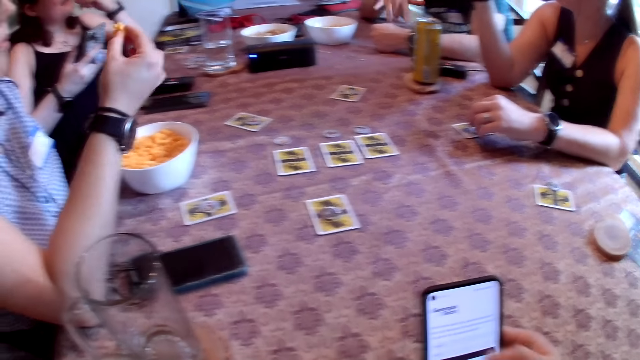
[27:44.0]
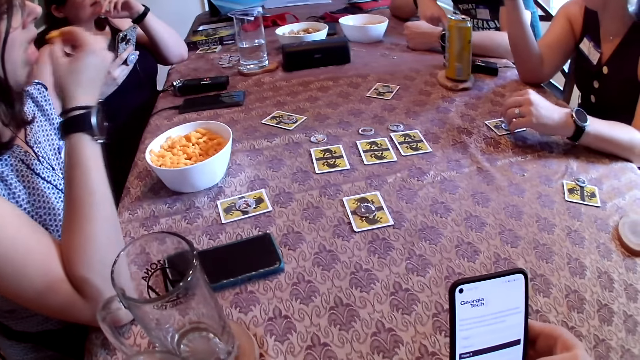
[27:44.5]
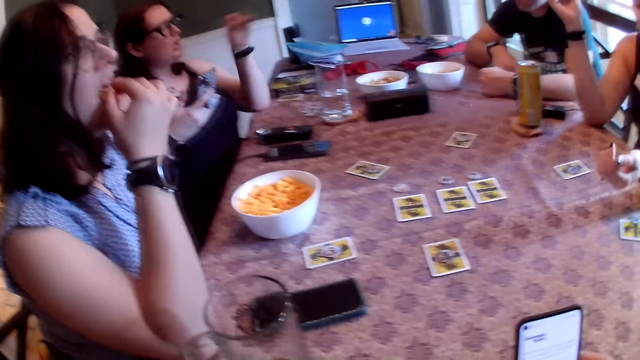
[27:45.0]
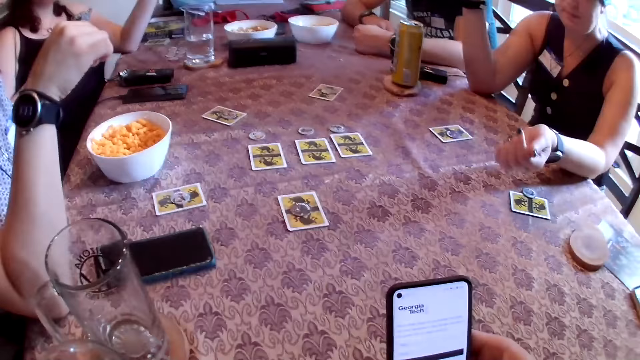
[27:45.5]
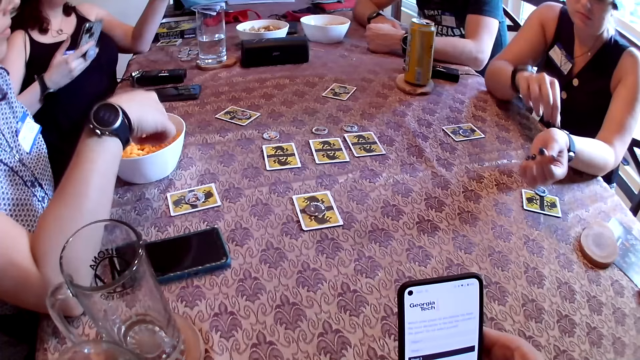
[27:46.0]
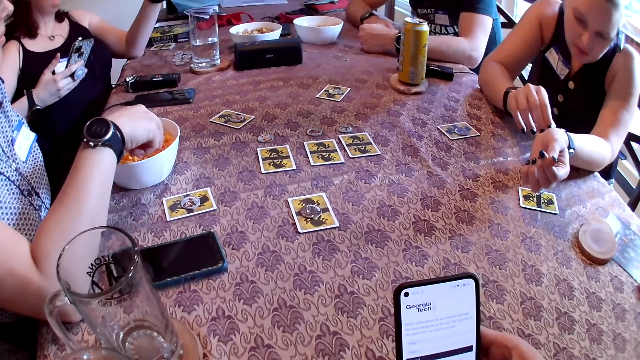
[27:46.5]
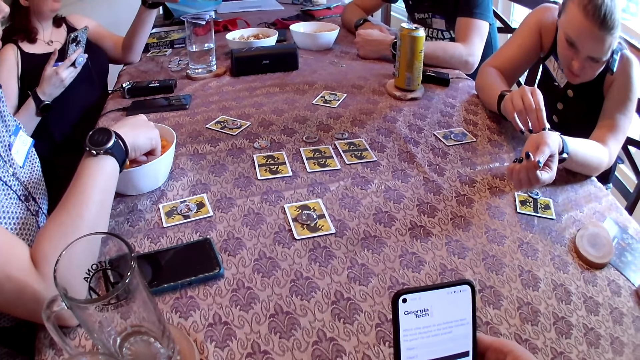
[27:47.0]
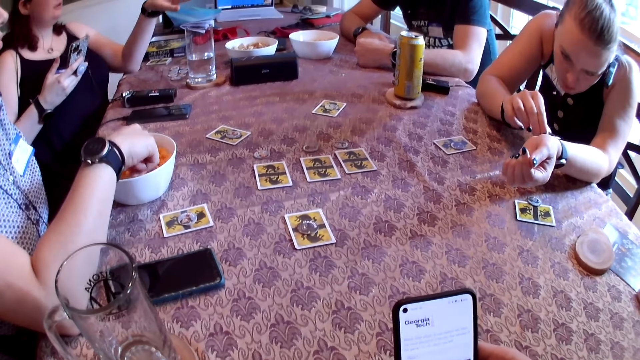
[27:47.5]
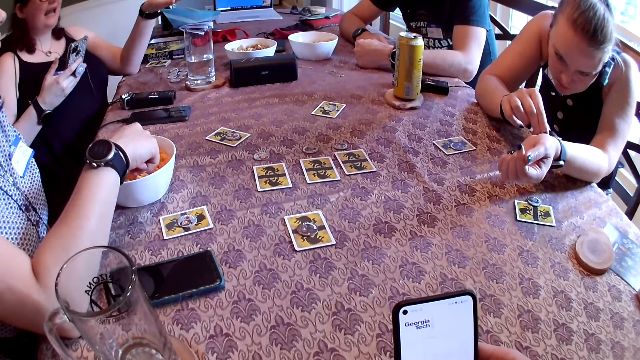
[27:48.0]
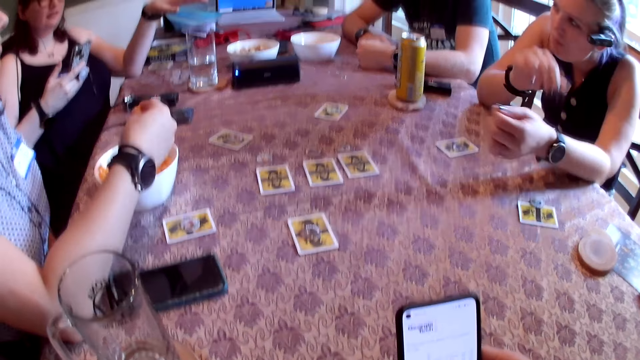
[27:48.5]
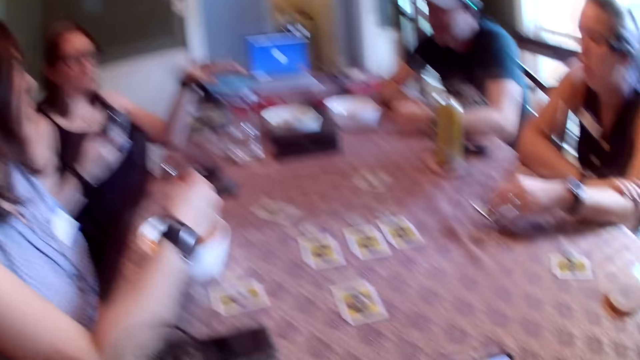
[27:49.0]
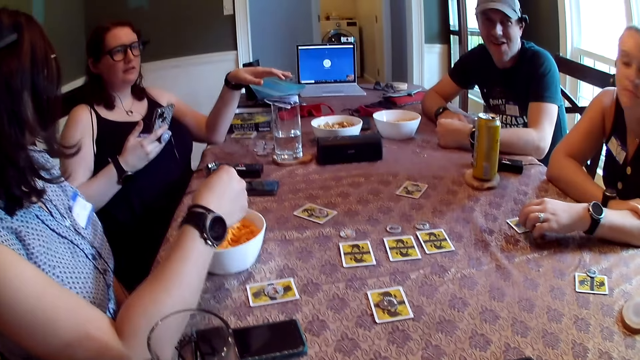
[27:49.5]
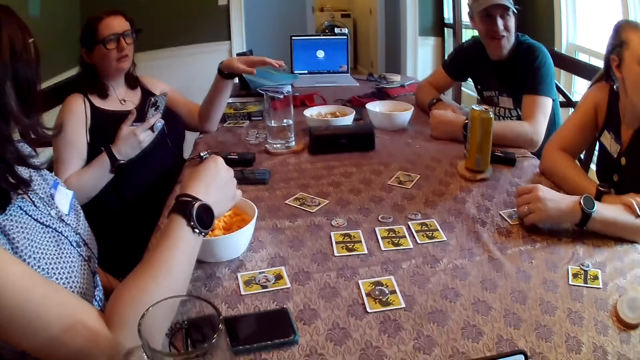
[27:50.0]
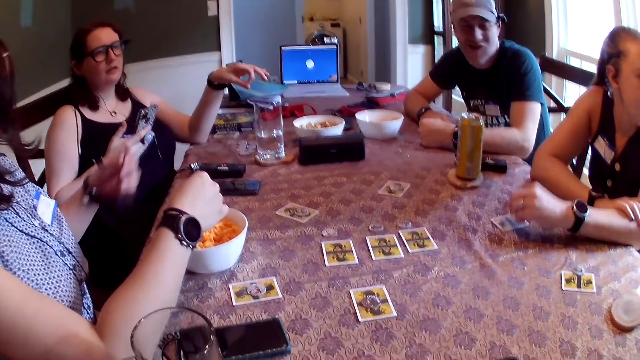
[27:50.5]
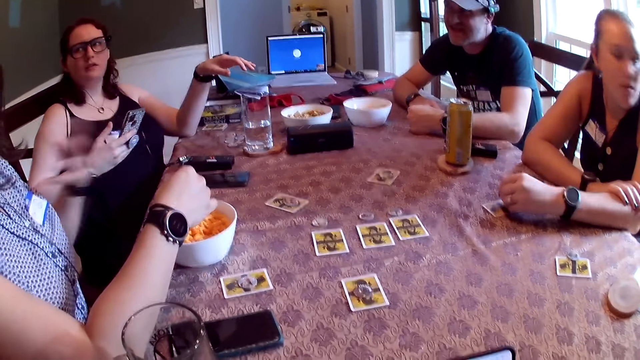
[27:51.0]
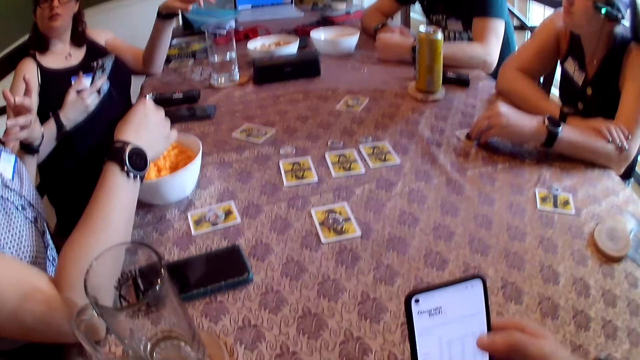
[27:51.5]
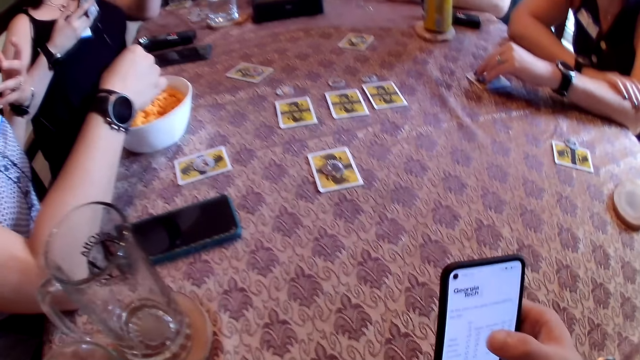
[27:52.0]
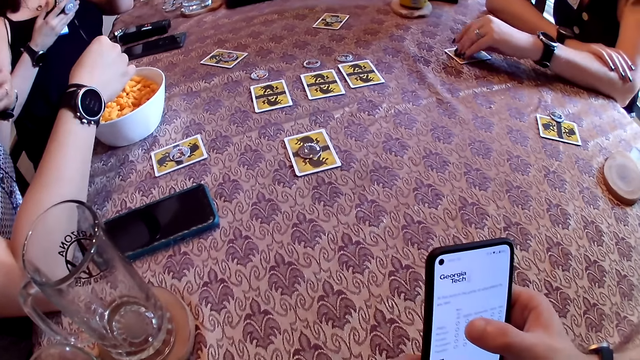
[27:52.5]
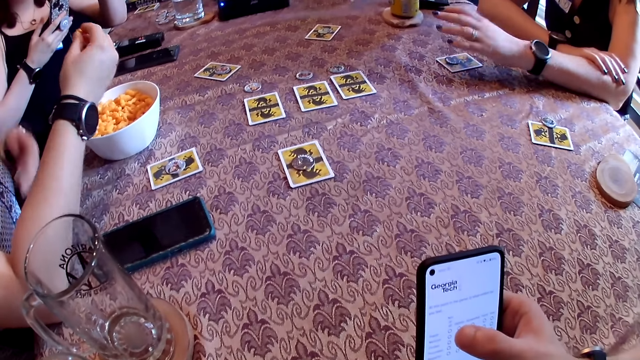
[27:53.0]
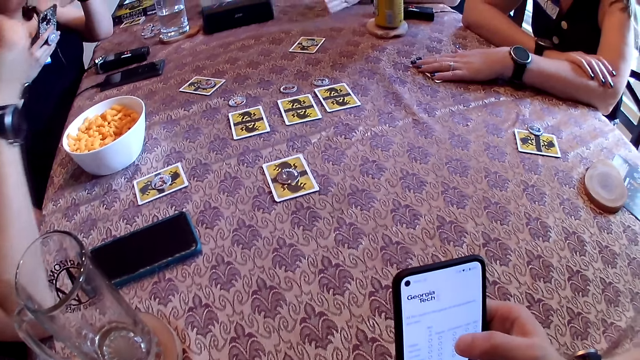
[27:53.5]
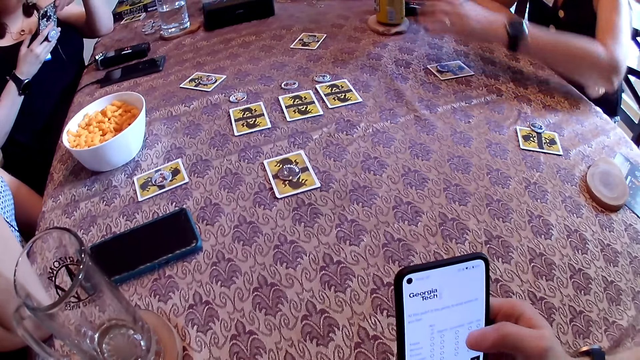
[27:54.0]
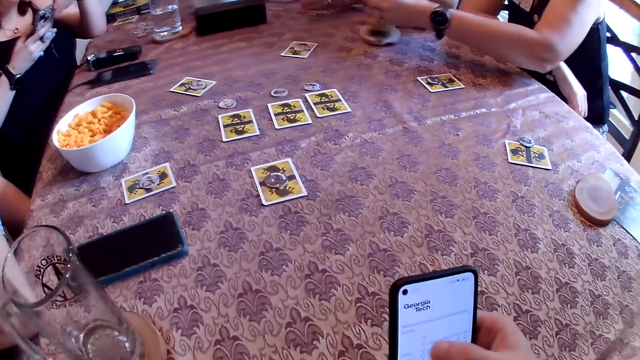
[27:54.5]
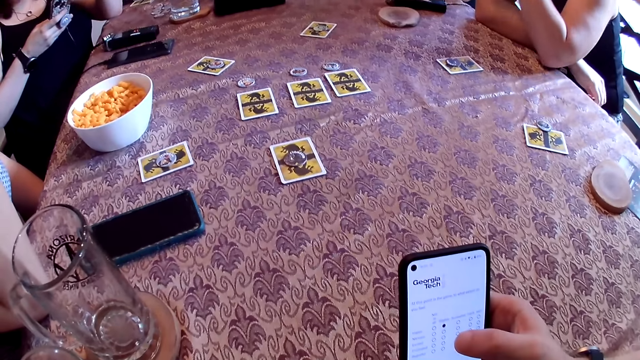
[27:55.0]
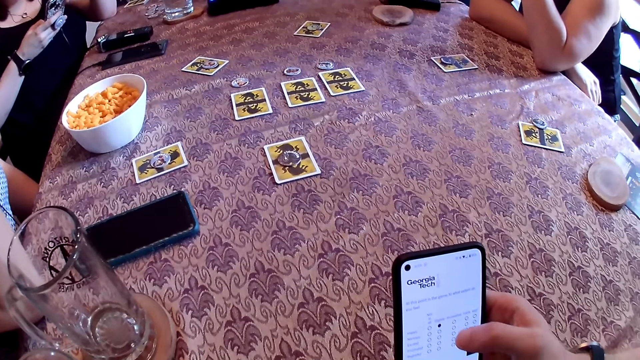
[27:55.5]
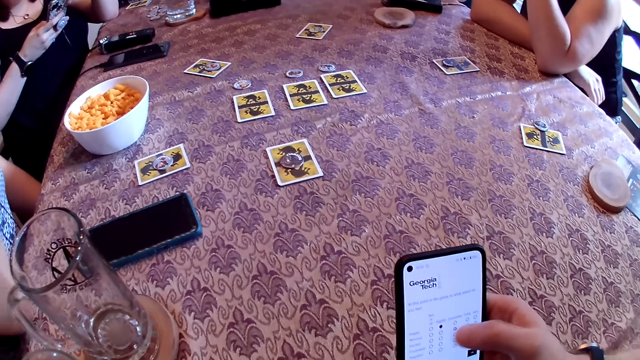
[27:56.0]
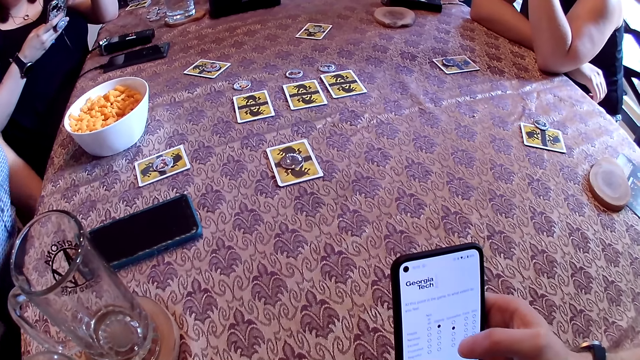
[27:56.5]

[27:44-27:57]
A lady picks potato chips with the right hand on the table. A man gestures with the right hand on the table. The lady eats the snack in her right hand. Another lady gestures with the left hand in the room. The first lady picks a snack, potato chips, with her right hand from a bowl on the table. A third lady adjusts the wrist watch on the left hand. The second lady gestures with the left hand in the room. The first lady gestures with the left hand in the room. A woman taps the table with her left hand. The third lady places her left hand on the table. The woman picks the can of beer with her left hand from the table. The camera wearer holds a phone with both hands on the table.

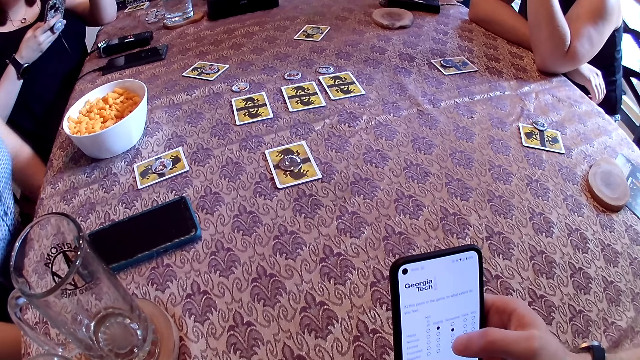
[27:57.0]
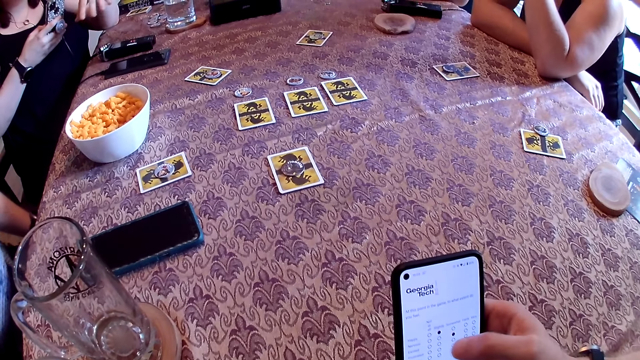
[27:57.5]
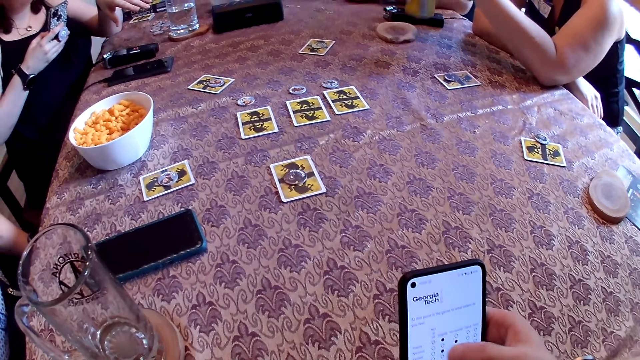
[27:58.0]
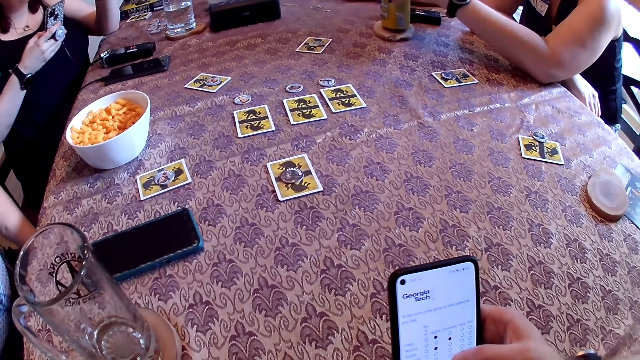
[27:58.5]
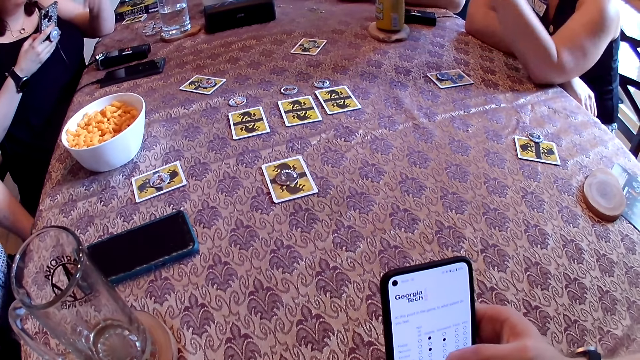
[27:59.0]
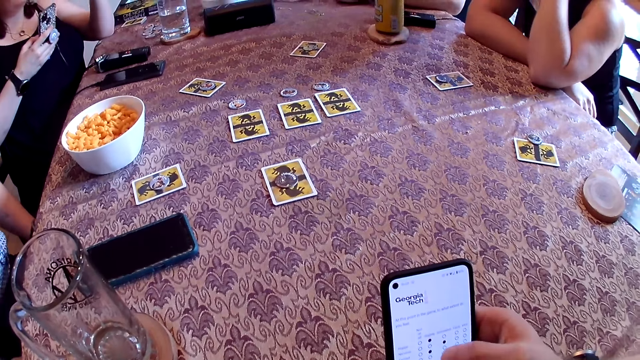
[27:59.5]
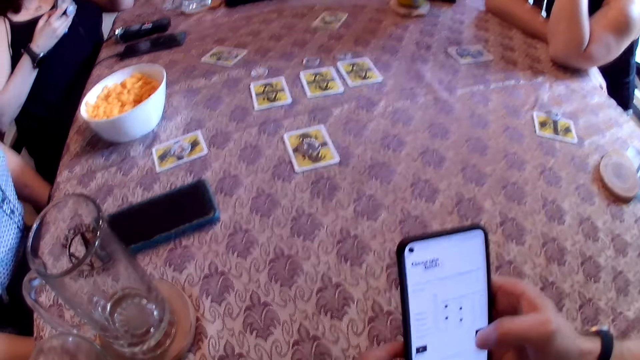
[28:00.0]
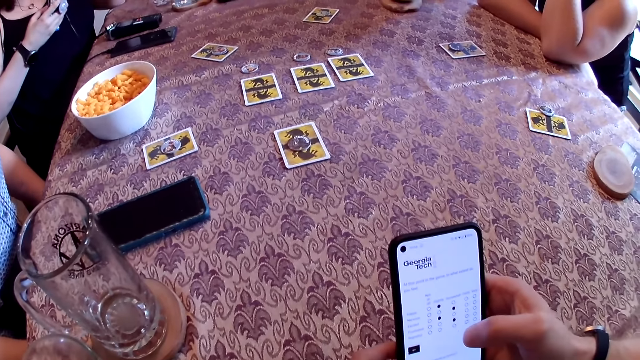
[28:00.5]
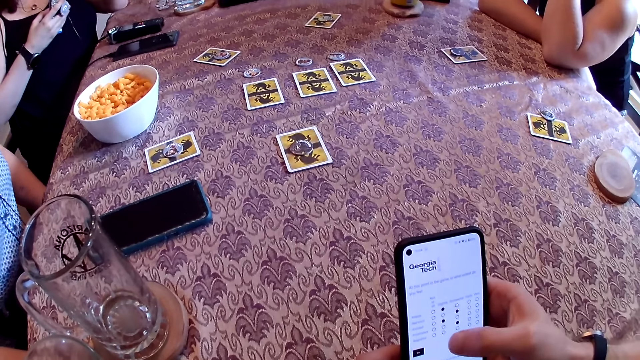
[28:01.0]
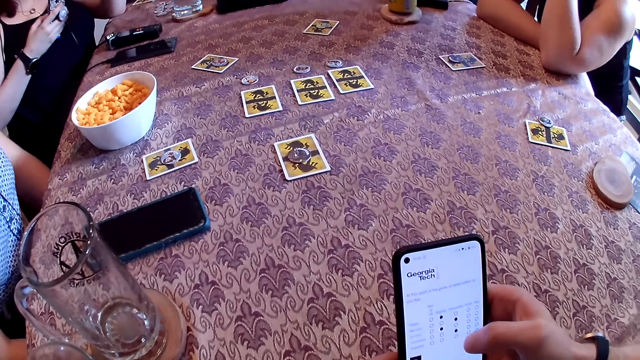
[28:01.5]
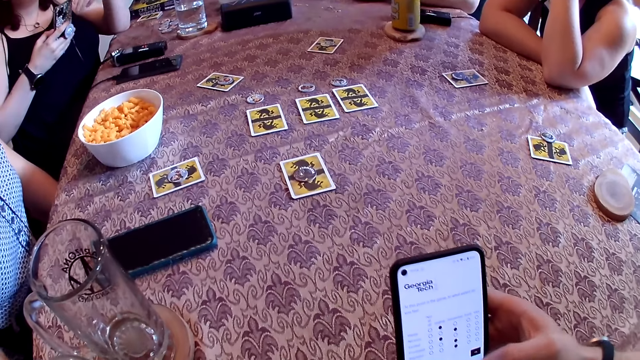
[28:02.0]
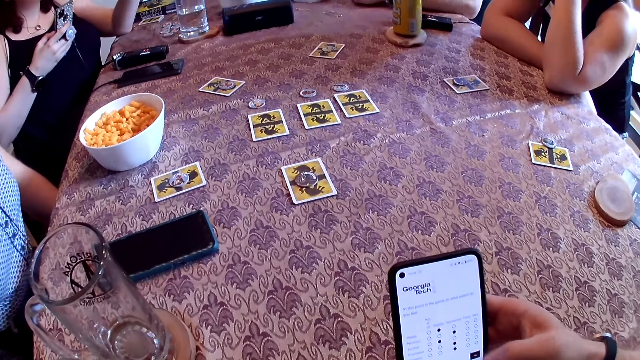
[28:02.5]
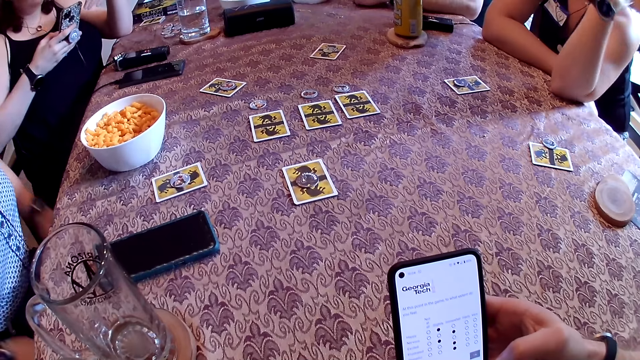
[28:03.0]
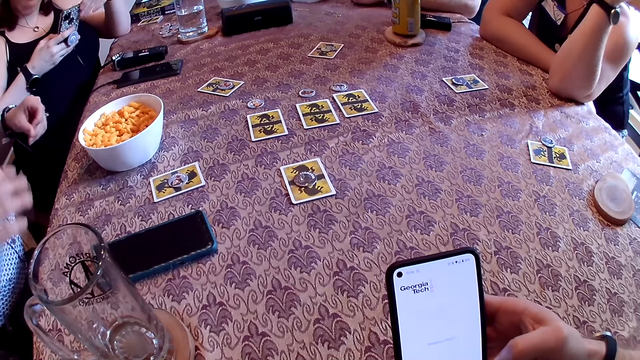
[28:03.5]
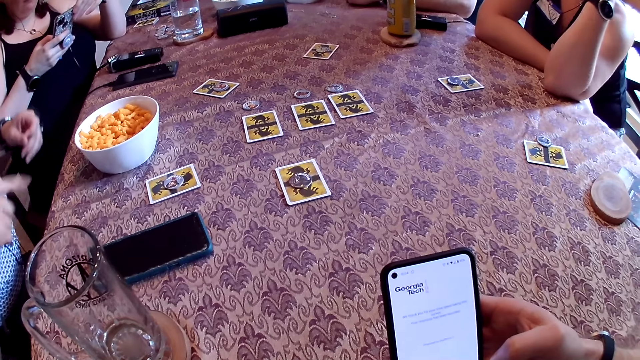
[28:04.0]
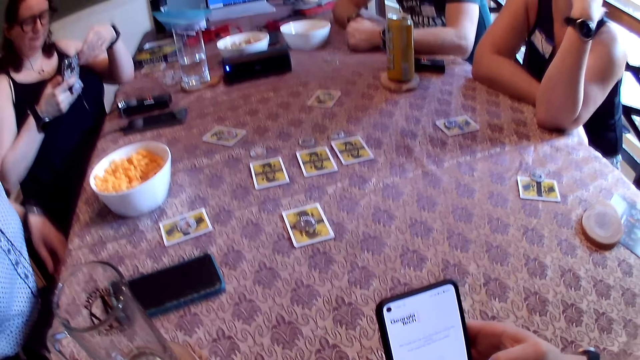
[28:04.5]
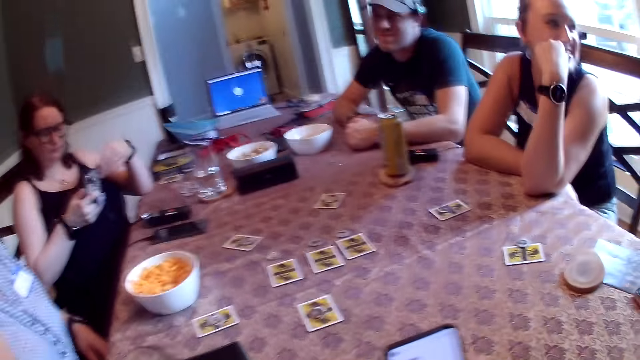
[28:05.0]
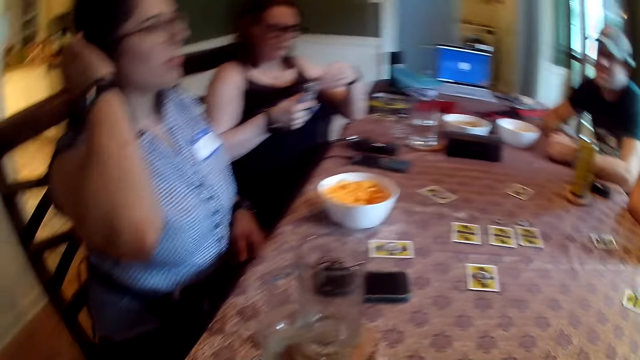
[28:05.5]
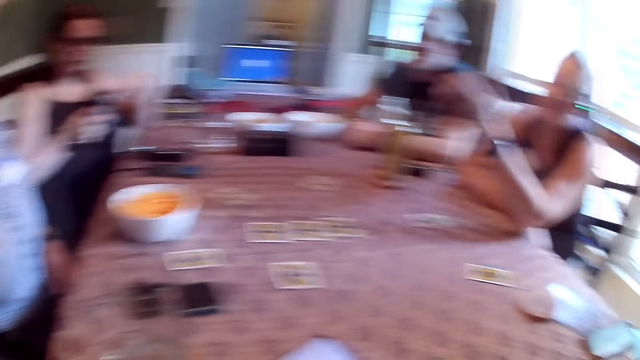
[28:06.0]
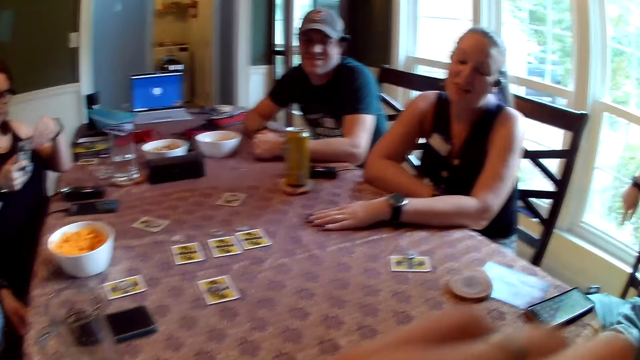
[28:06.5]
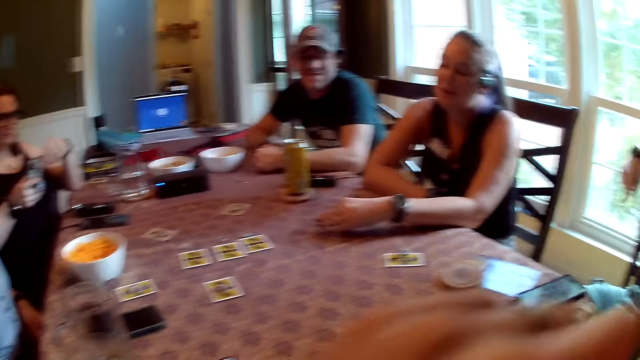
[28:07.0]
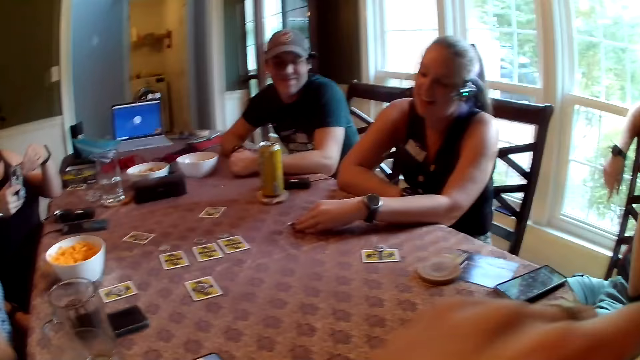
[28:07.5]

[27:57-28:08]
A lady places both hands on the table. Another lady gestures with the left hand in the room. The first lady drops a can of beer with her left hand from the table. The other lady gestures with the left hand in the room. A third lady gestures with both hands in the room. The third lady adjusts her hair with the right hand. The first lady taps the table with her left hand and places her left hand on the table.
